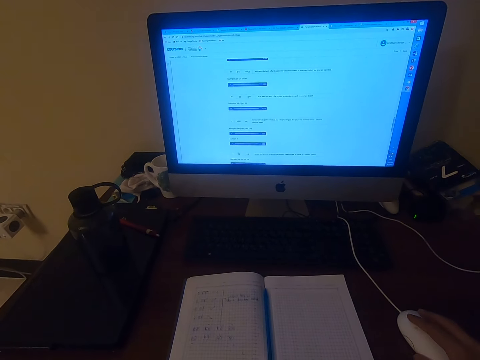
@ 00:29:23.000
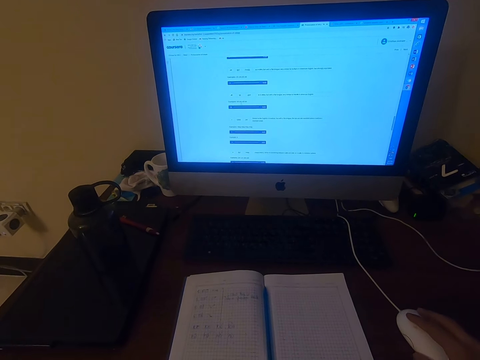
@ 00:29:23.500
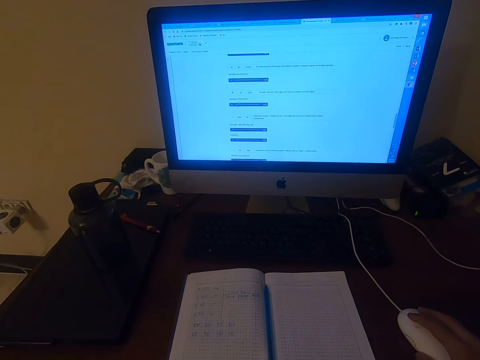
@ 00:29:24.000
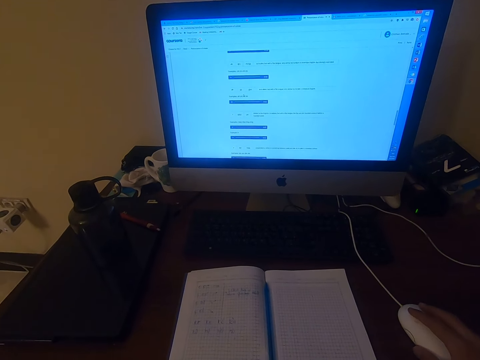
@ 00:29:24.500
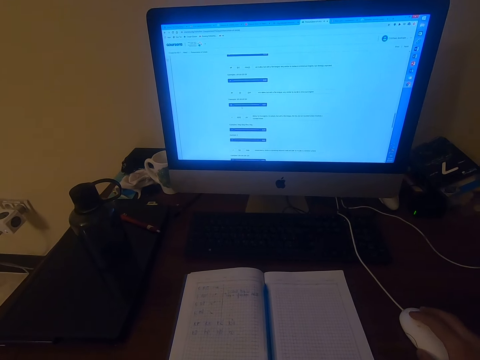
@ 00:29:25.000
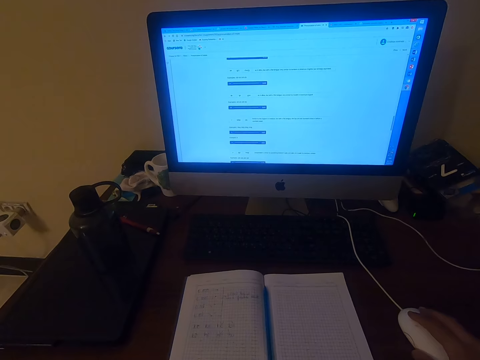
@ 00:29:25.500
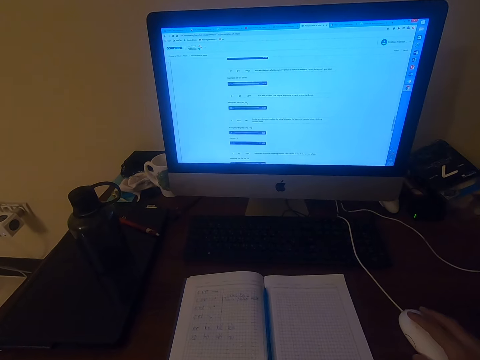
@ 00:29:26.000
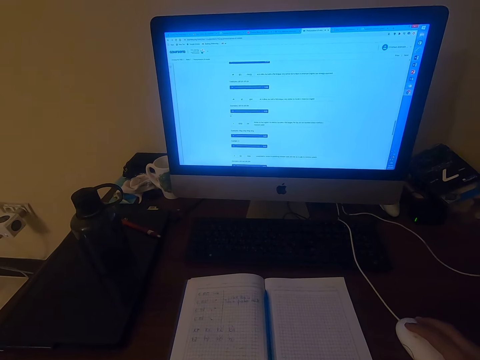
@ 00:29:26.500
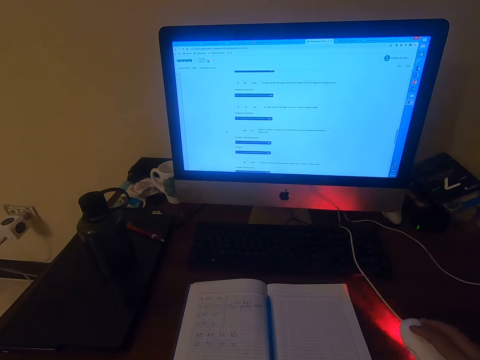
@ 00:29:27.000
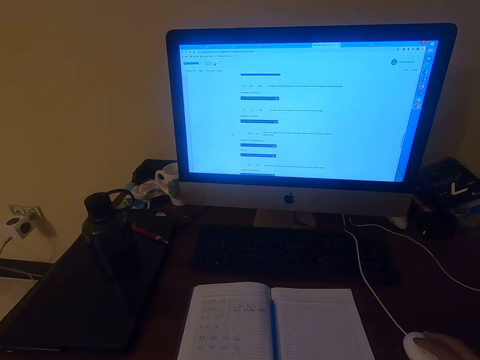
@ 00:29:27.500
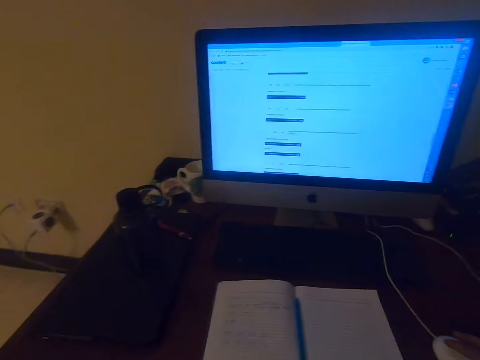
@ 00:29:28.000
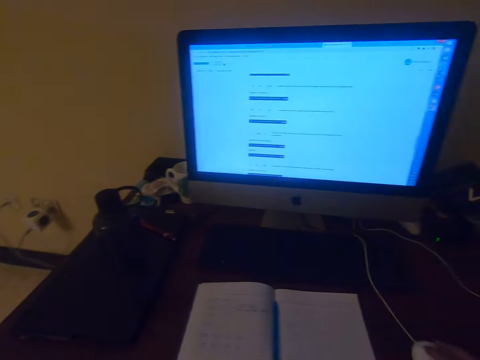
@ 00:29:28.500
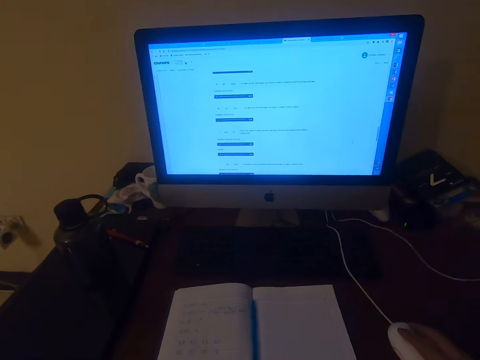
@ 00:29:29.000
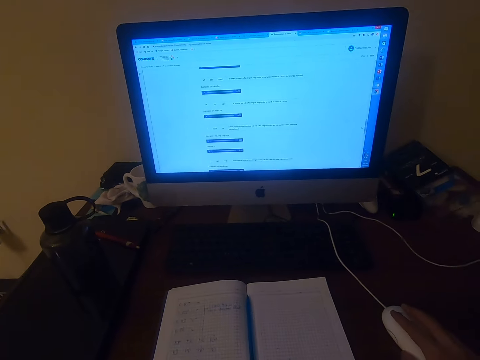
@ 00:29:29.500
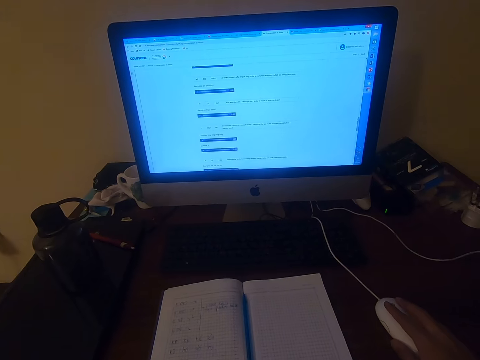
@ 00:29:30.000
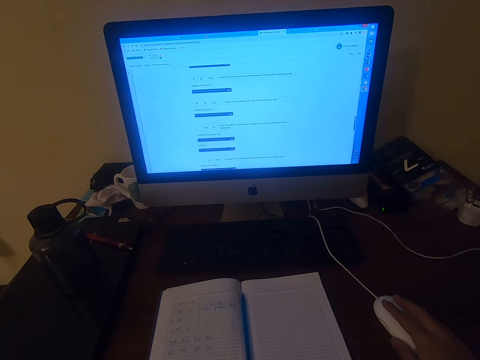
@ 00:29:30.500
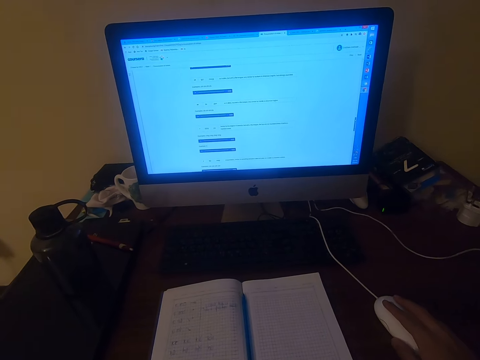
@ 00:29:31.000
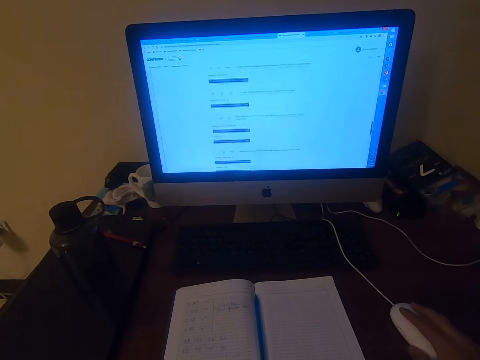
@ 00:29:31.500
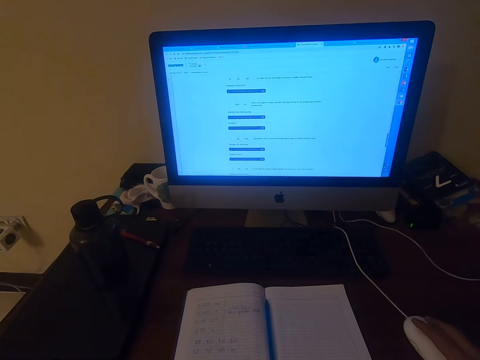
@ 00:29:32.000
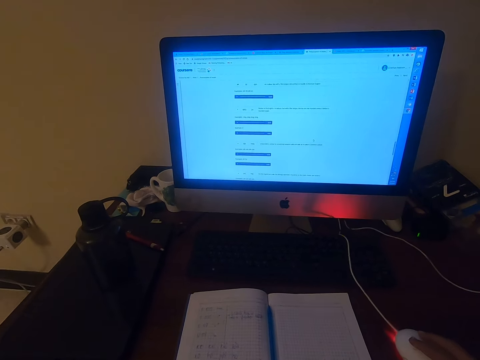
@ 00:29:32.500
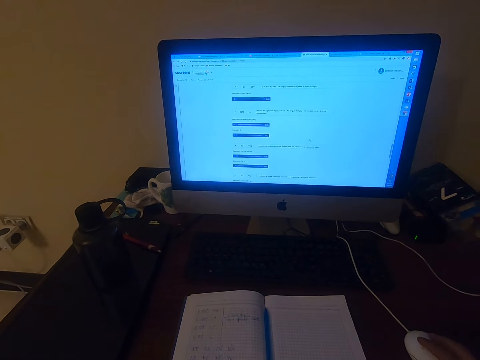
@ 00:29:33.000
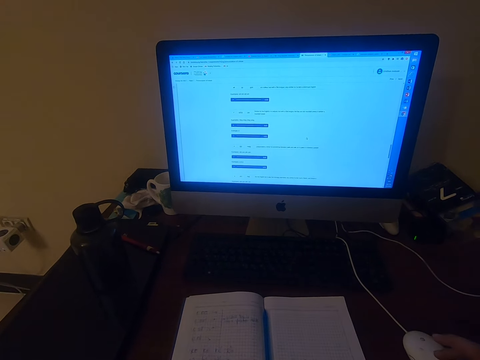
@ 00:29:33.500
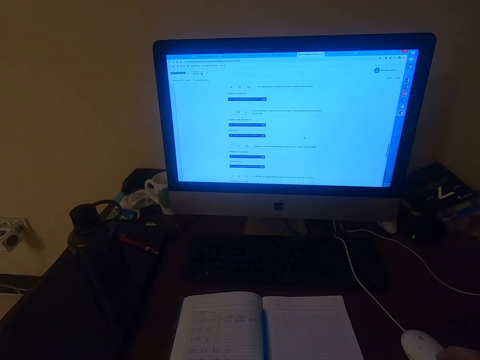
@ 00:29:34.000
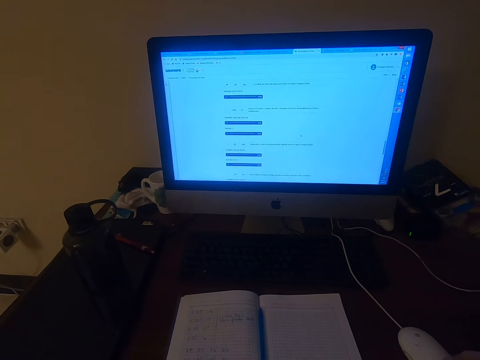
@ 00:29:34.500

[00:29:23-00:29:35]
The camera wearer clicks the mouse repeatedly.

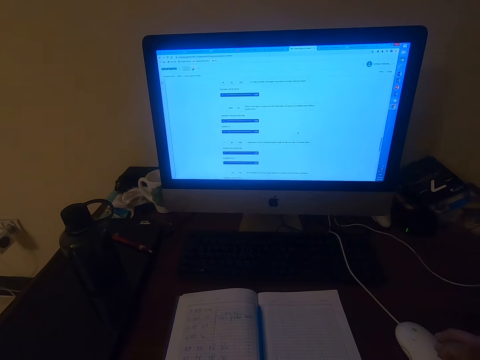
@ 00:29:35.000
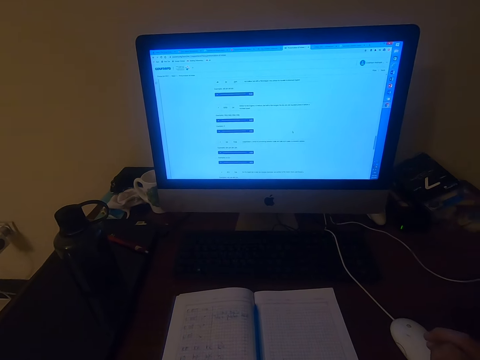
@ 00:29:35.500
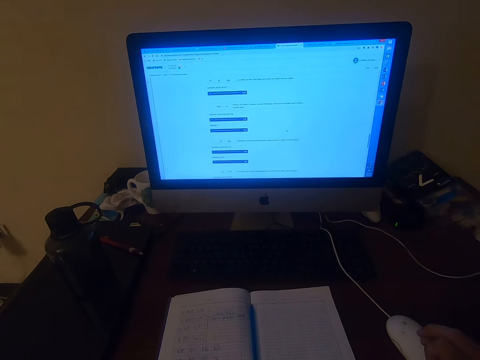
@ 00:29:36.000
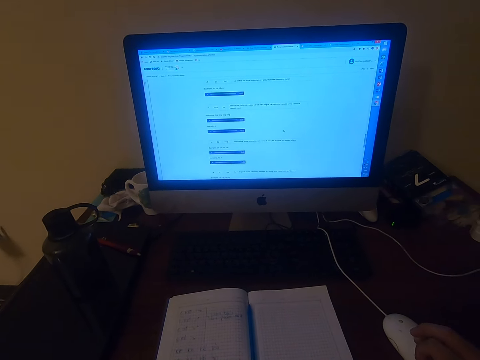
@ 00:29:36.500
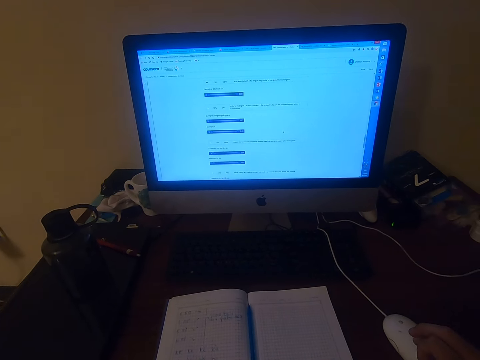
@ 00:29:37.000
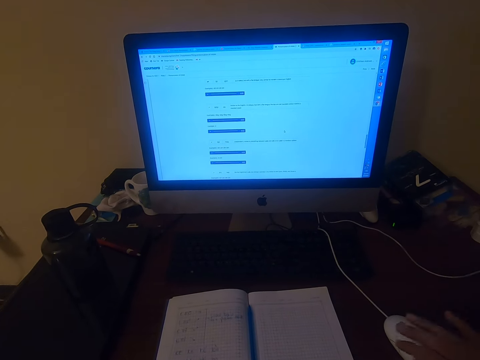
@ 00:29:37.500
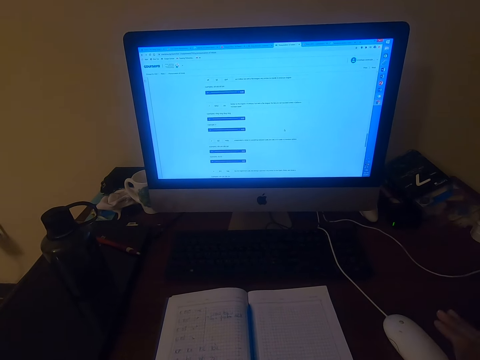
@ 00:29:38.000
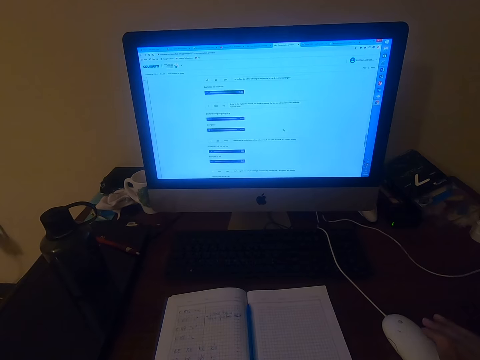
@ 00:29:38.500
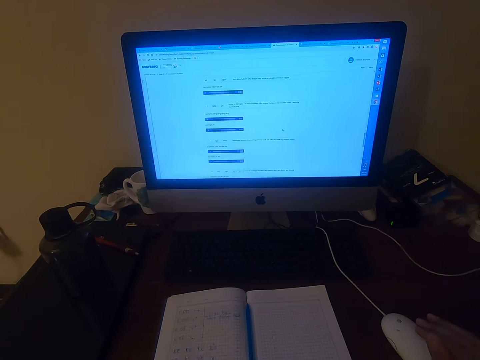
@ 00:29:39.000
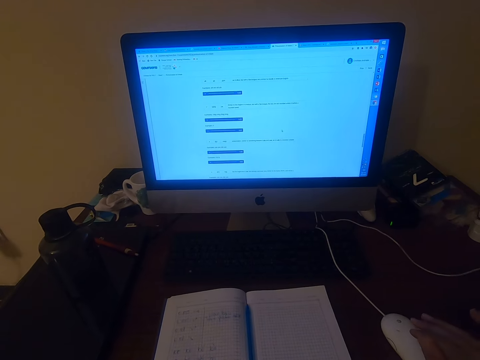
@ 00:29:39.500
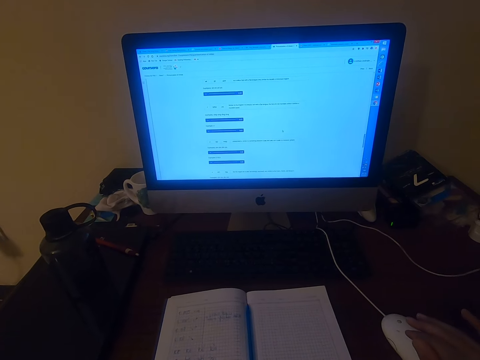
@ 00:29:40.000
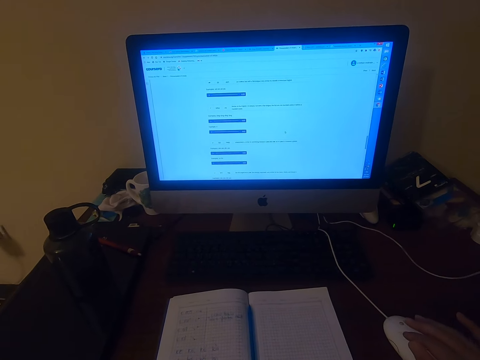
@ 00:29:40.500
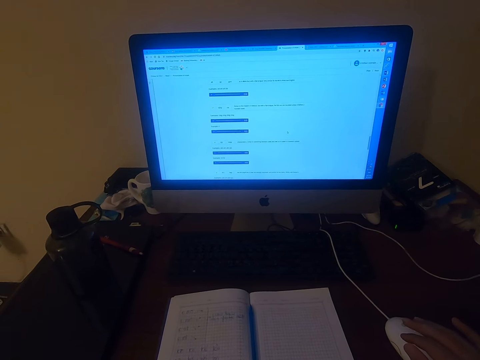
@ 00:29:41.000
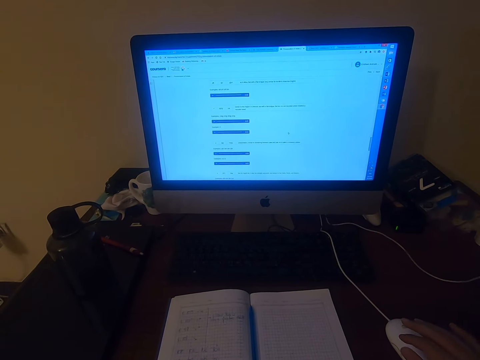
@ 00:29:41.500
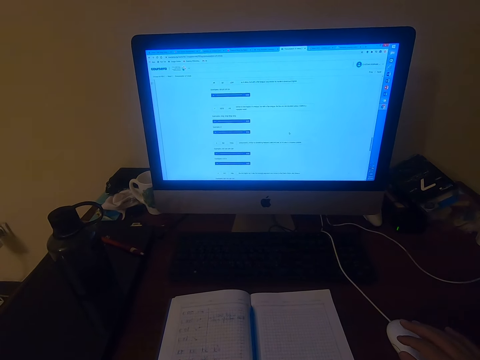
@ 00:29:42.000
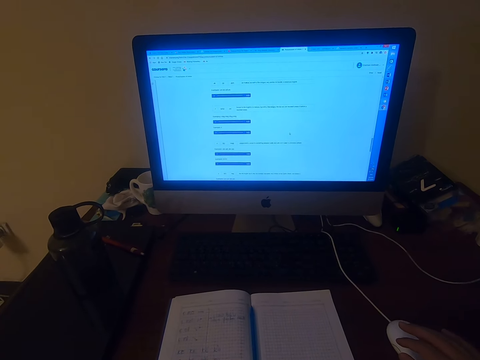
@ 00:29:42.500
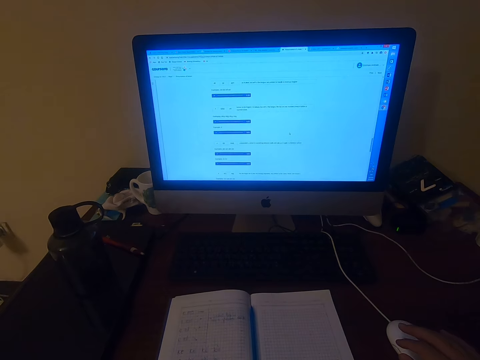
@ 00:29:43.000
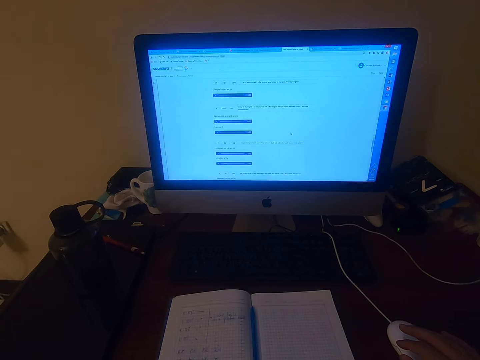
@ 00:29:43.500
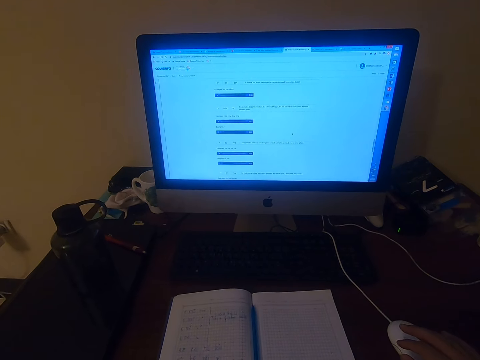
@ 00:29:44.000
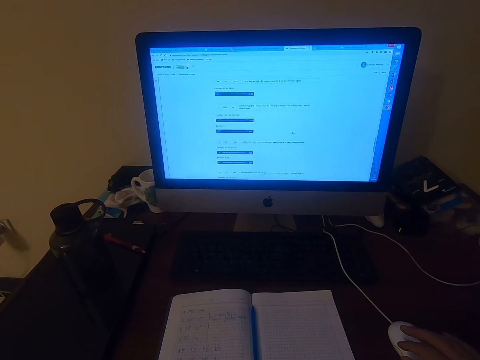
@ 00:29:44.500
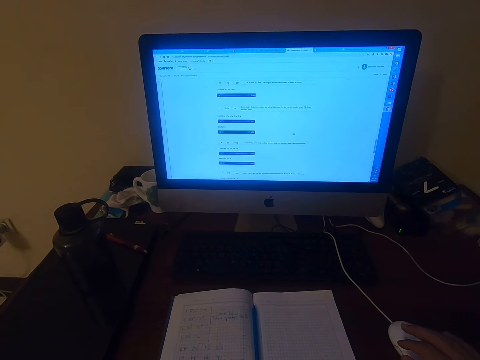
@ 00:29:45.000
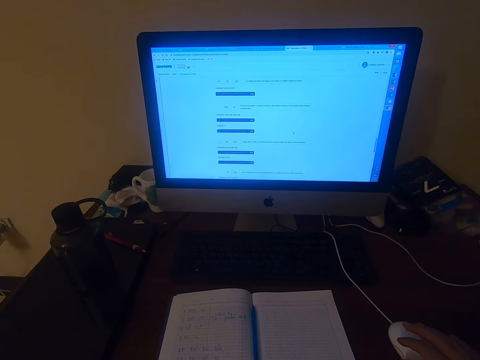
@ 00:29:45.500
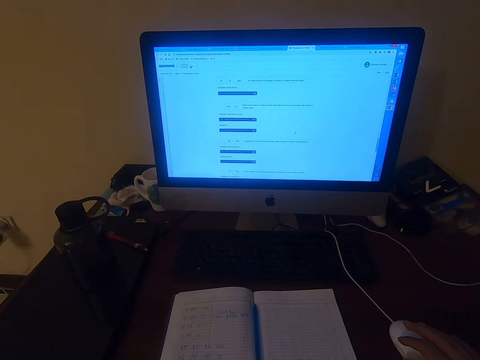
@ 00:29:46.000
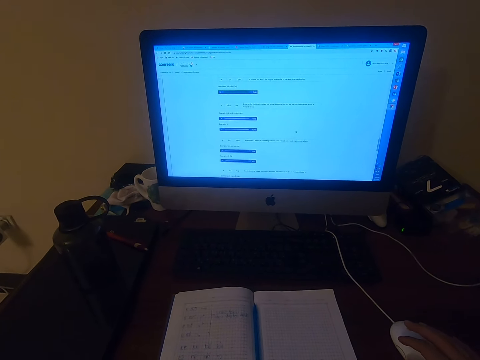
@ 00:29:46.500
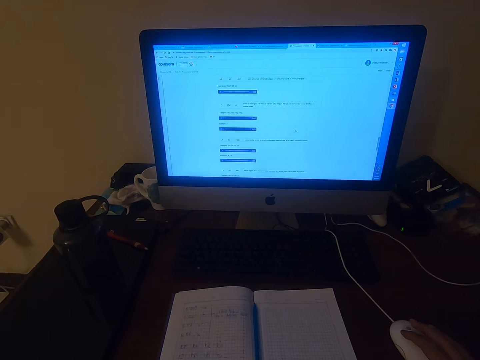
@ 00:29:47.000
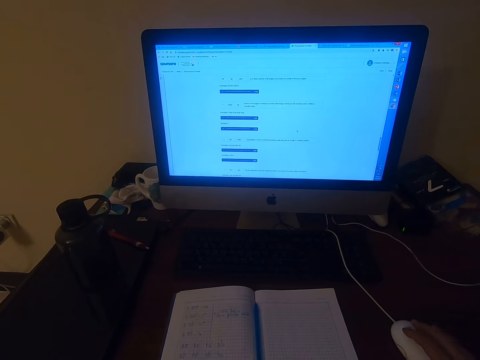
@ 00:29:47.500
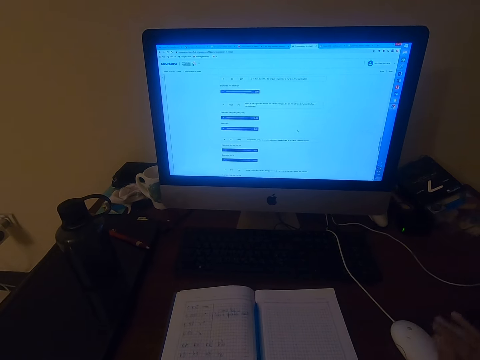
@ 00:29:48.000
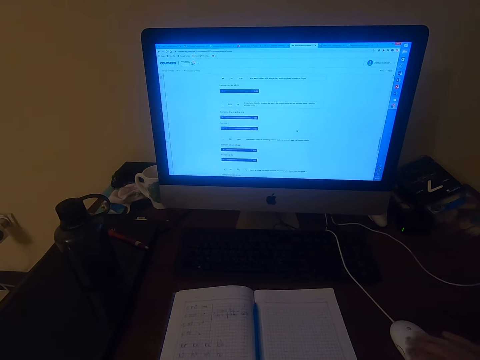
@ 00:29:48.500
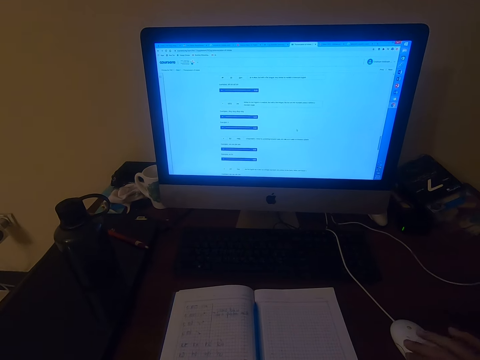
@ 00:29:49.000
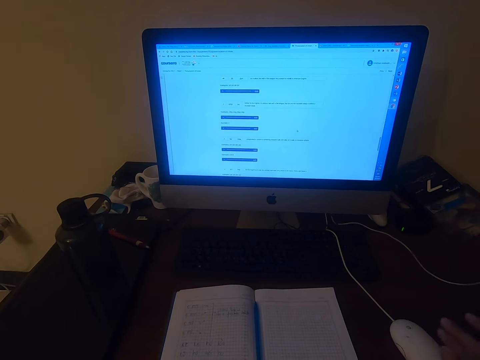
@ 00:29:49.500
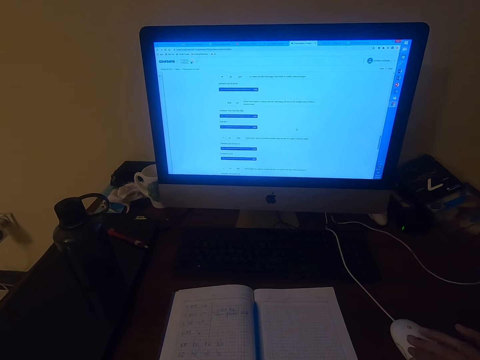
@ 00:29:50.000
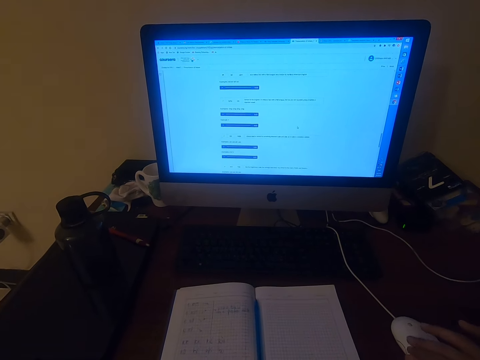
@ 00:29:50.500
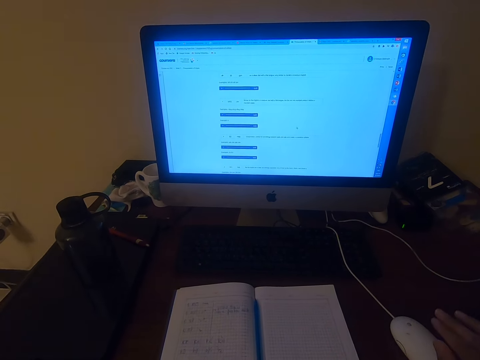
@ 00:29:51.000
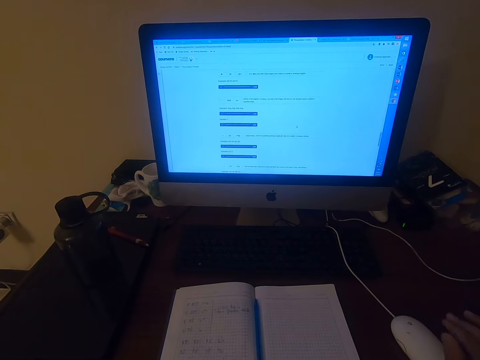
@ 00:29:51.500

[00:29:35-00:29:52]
The camera wearer clicks the mouse. He reads on the computer. He clicks the mouse again, and again. He moves his right hand.
